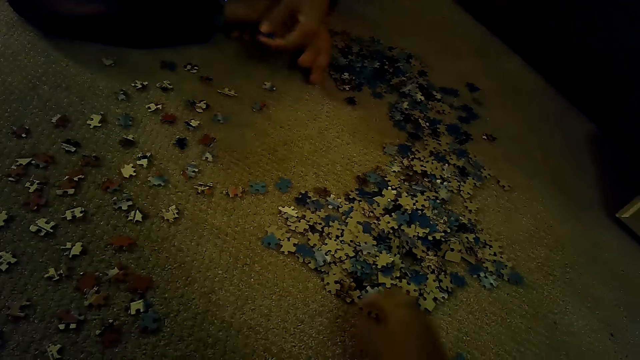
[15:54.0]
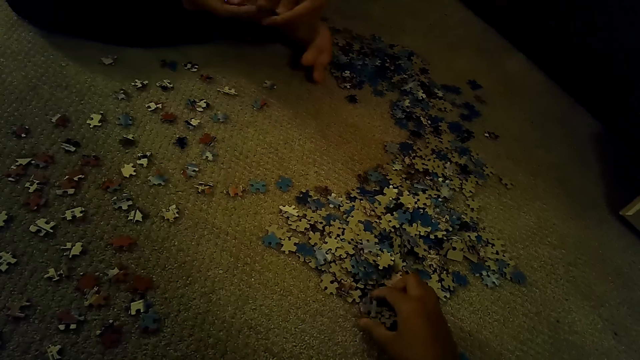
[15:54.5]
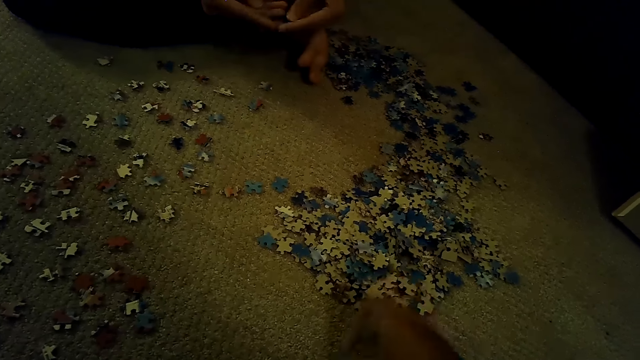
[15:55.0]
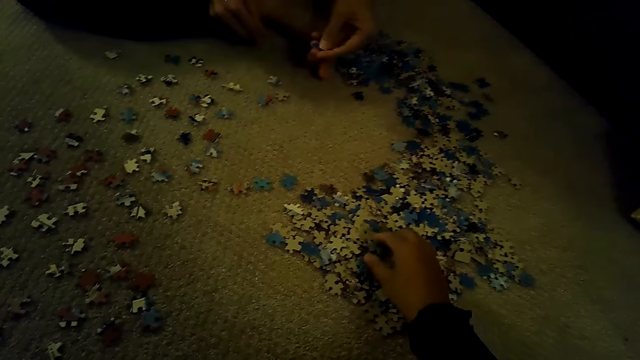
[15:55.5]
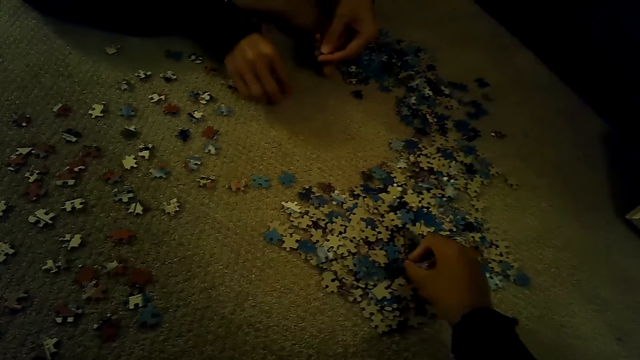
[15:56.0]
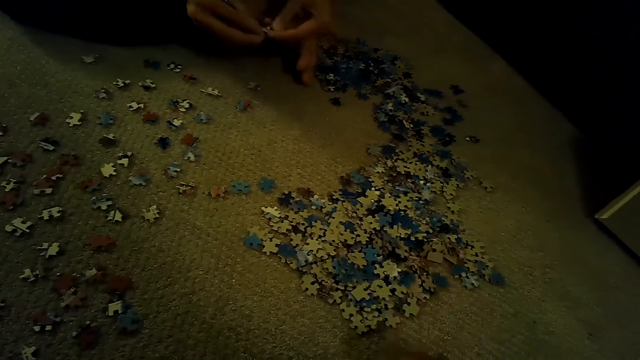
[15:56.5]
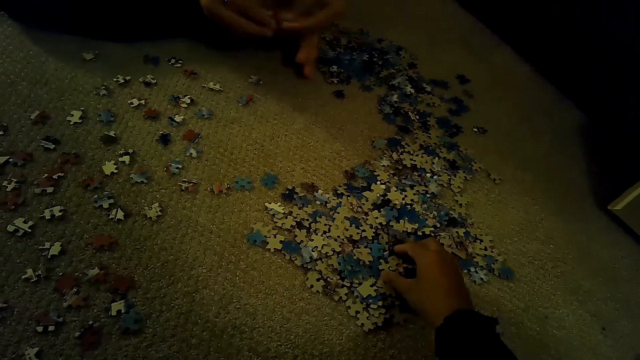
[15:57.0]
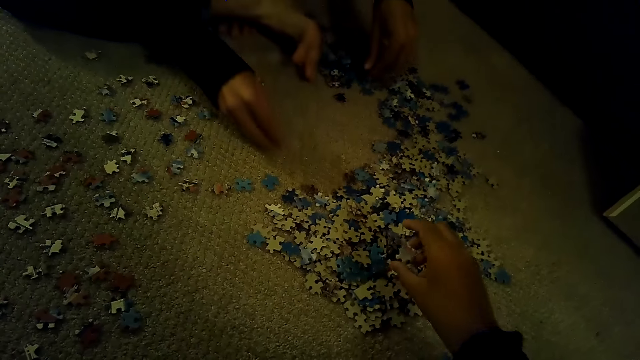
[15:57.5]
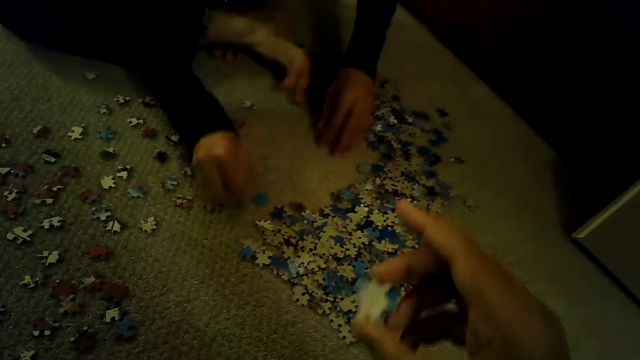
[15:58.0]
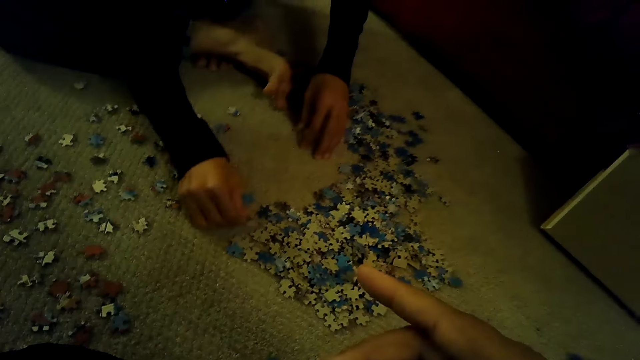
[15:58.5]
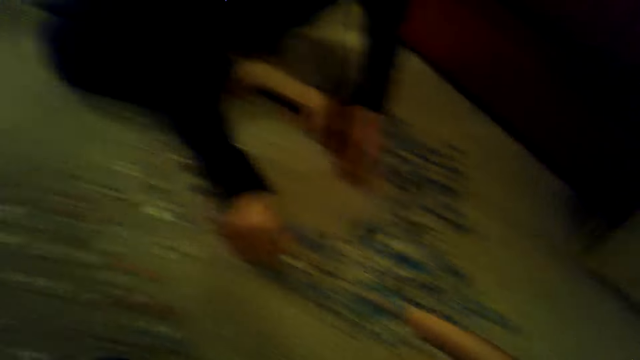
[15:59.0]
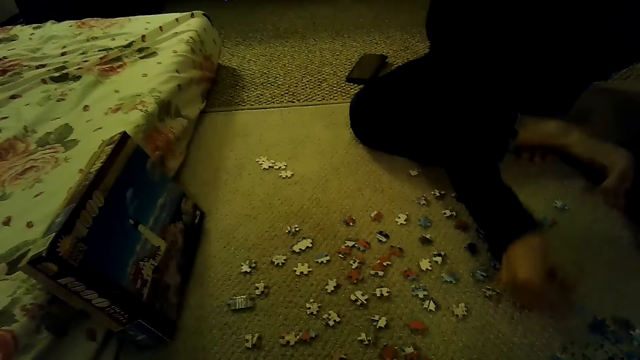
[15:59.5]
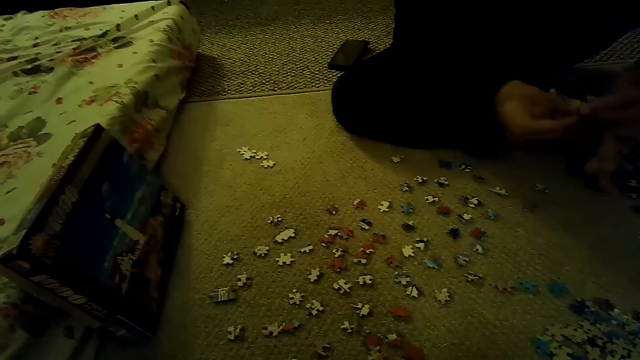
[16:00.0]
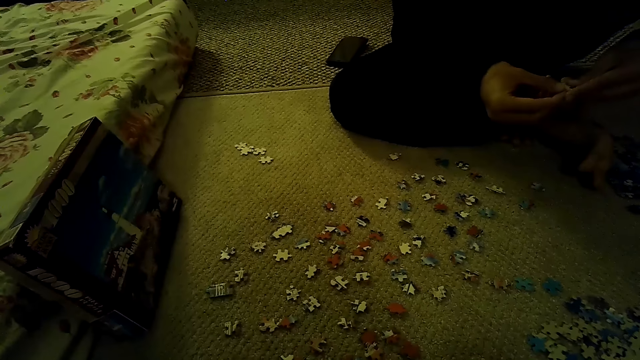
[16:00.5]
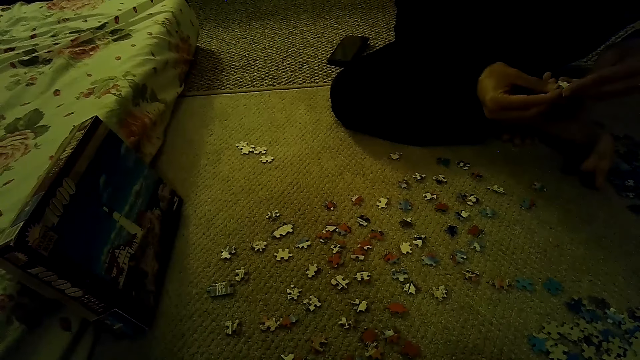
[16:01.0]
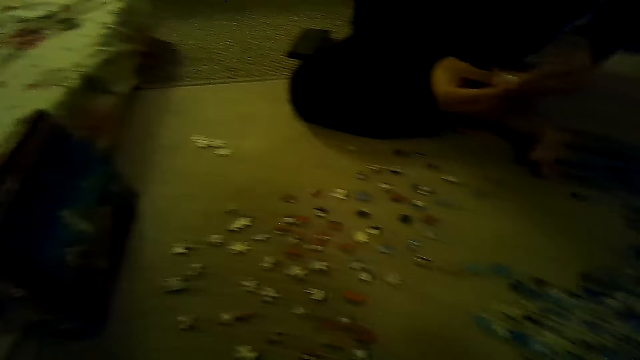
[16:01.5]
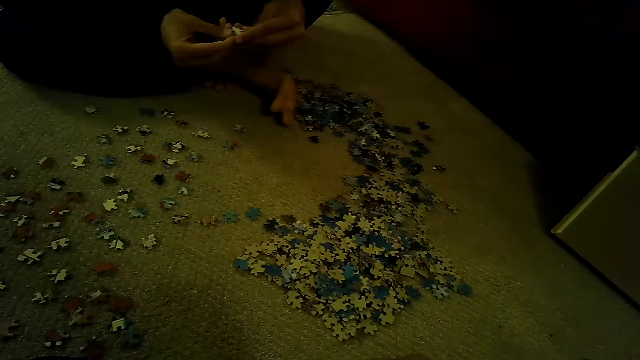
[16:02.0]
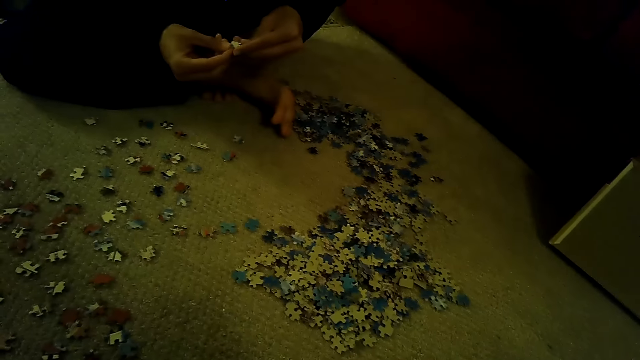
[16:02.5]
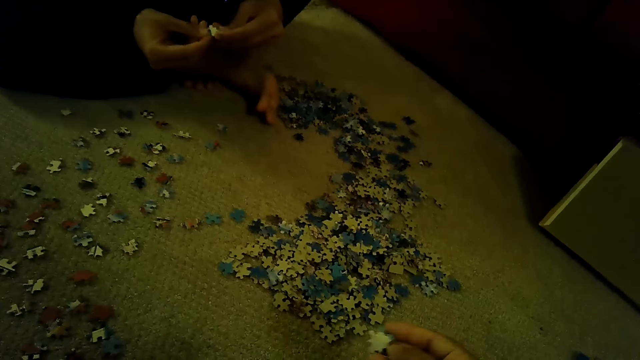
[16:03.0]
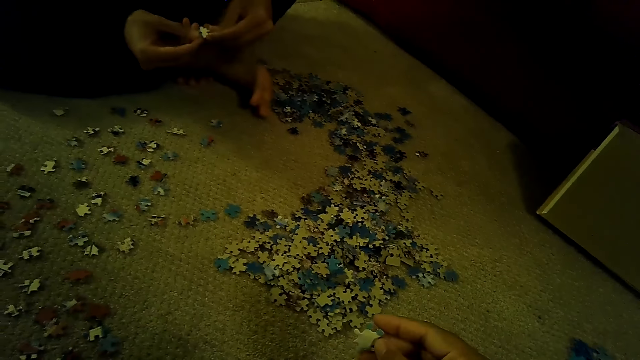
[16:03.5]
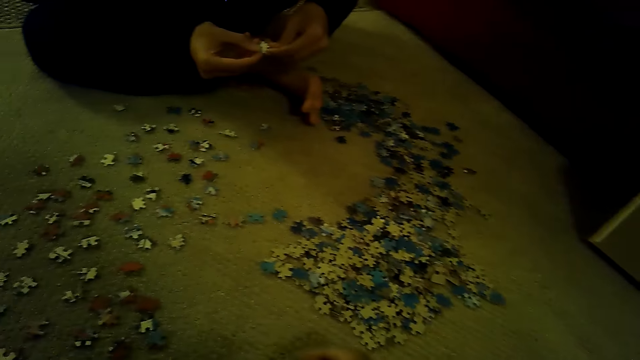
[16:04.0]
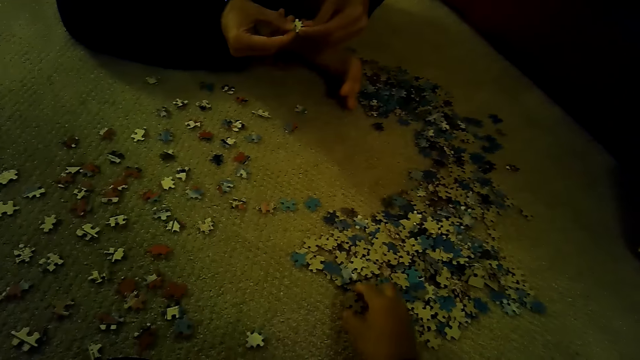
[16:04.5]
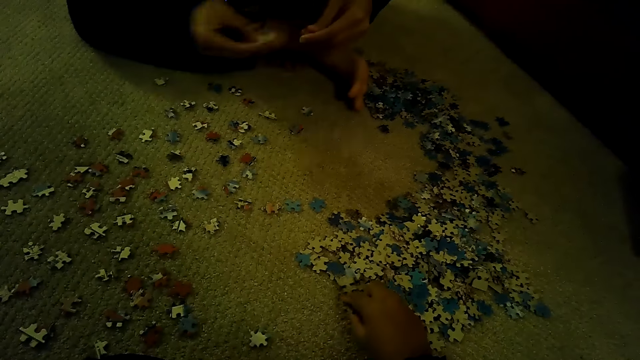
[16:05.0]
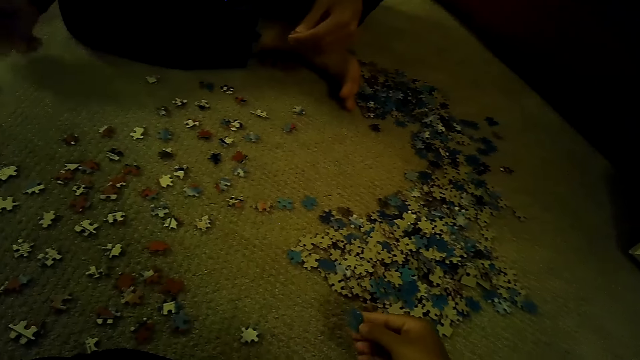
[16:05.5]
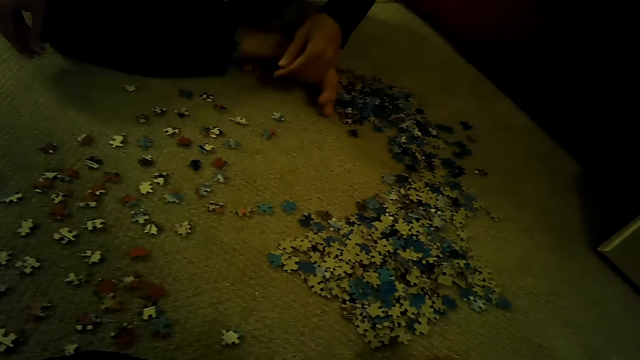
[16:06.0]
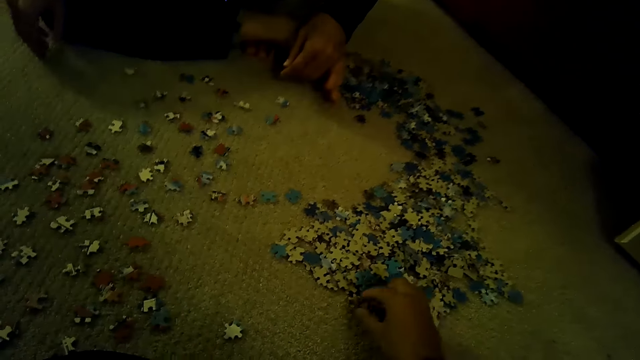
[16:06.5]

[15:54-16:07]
The camera wearer stares at the box of a jigsaw puzzle. They look around. They stare at the pieces of the jigsaw puzzle and sort the pieces of the jigsaw puzzle.

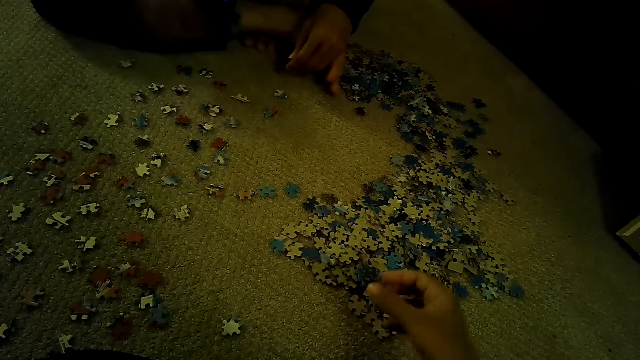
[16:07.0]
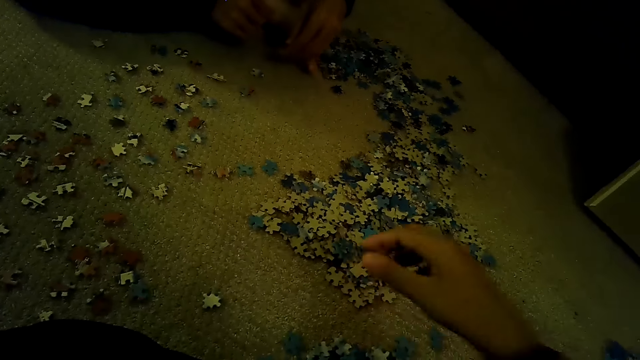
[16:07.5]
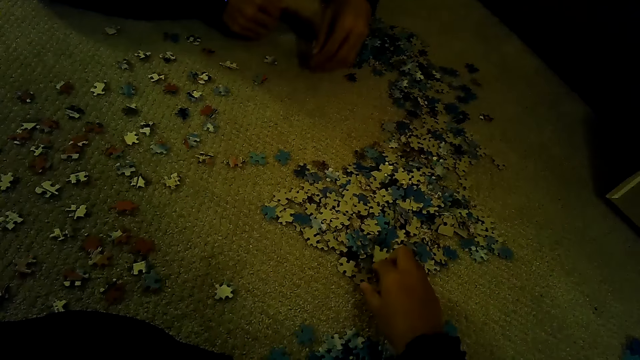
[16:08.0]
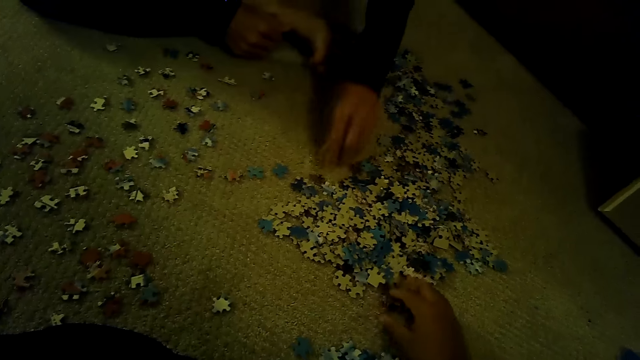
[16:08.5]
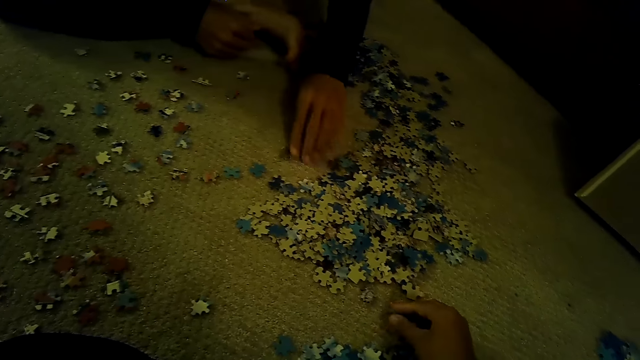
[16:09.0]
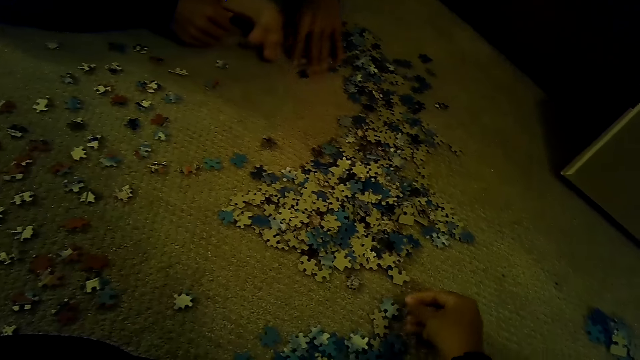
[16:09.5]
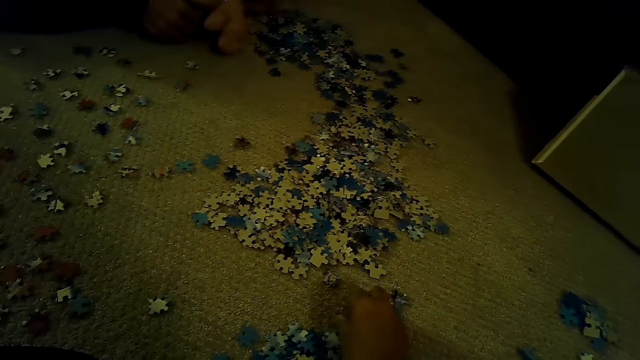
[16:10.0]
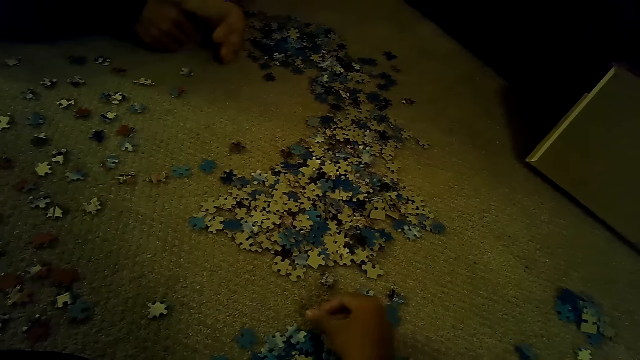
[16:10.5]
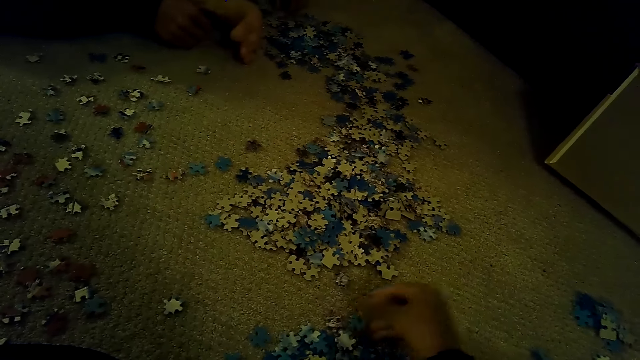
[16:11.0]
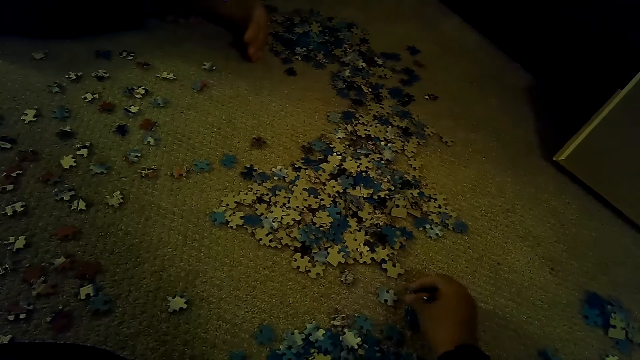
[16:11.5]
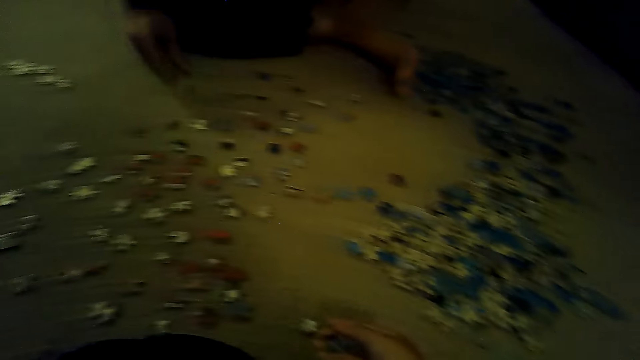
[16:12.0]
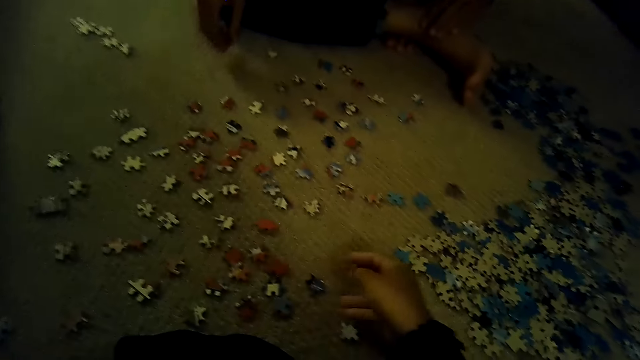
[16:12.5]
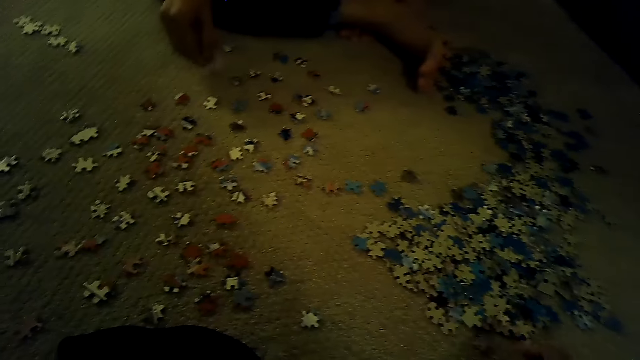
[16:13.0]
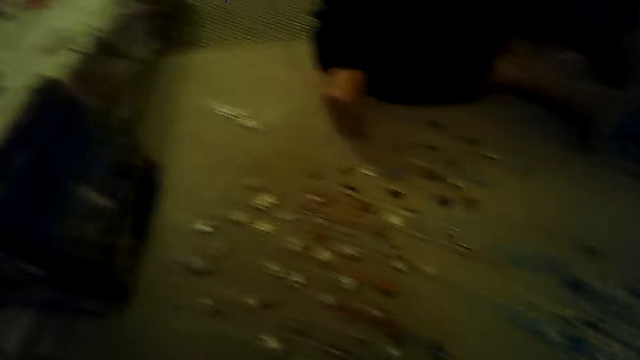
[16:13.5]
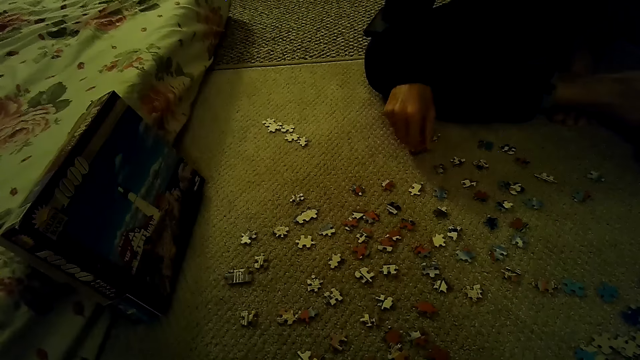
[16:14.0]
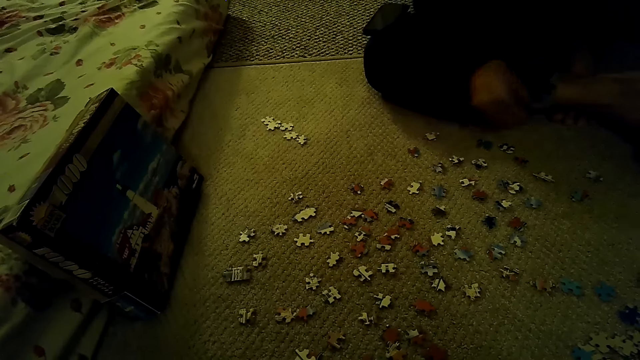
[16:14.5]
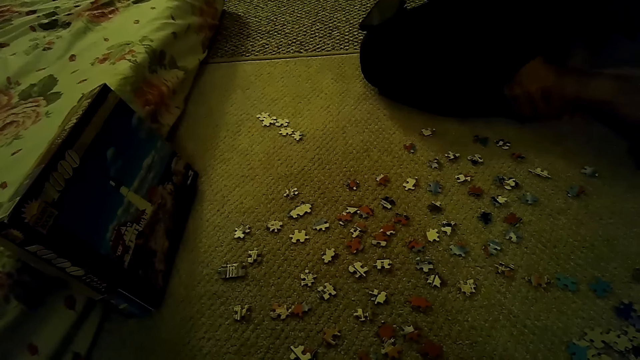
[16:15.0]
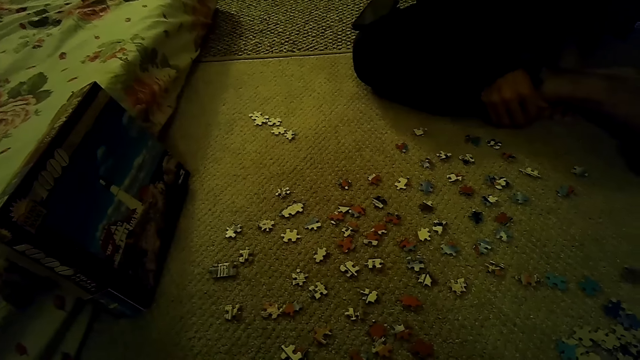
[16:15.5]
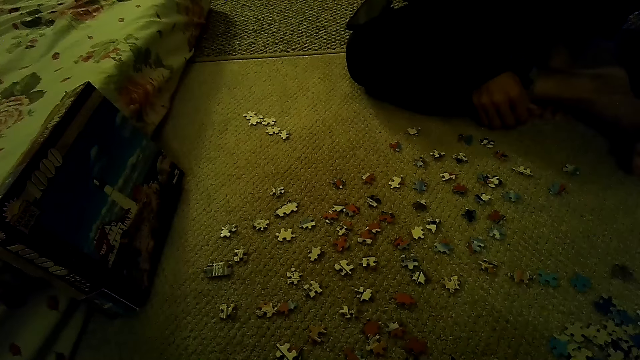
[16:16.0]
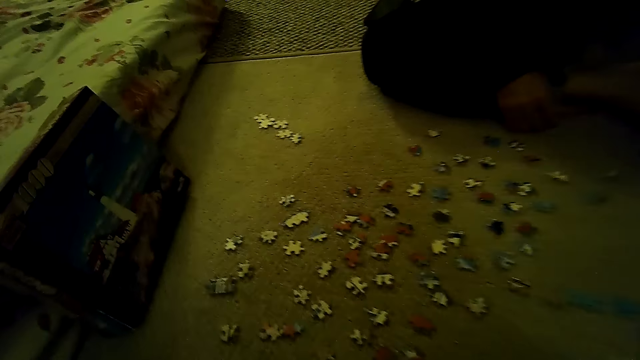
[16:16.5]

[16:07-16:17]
The camera wearer plays a jigsaw puzzle. They stare at the box of the jigsaw puzzle.
